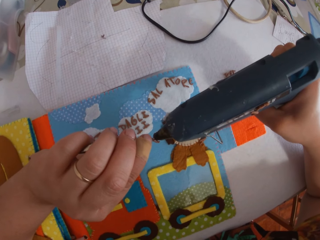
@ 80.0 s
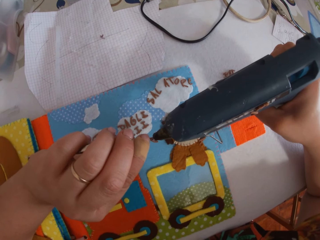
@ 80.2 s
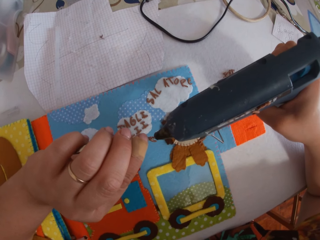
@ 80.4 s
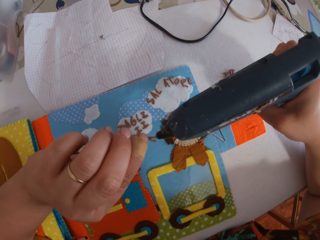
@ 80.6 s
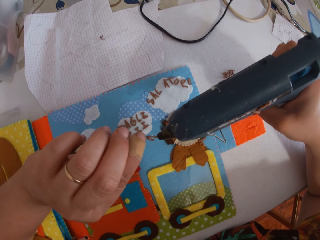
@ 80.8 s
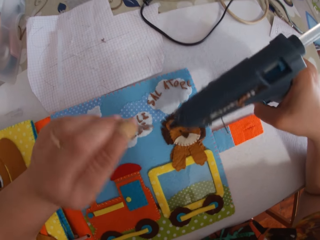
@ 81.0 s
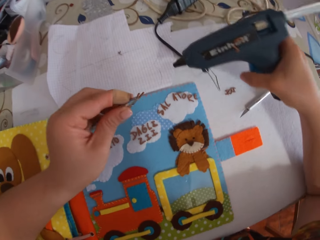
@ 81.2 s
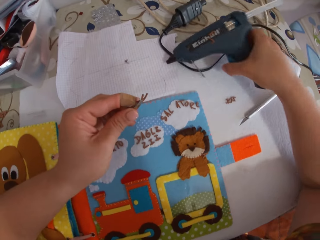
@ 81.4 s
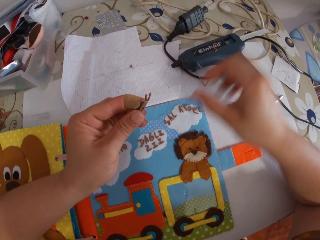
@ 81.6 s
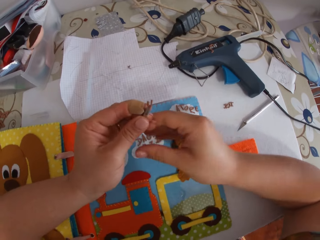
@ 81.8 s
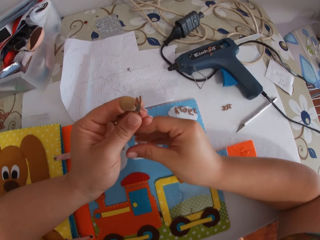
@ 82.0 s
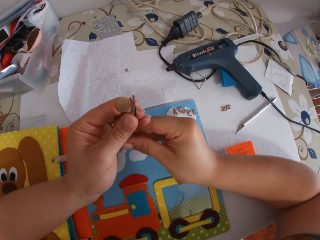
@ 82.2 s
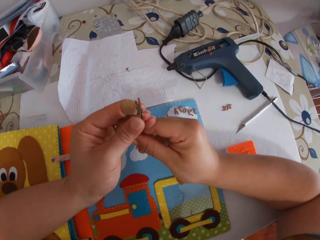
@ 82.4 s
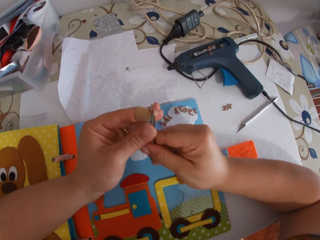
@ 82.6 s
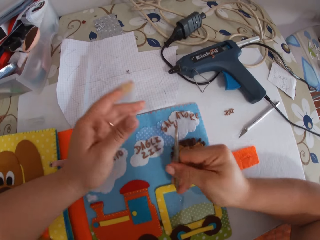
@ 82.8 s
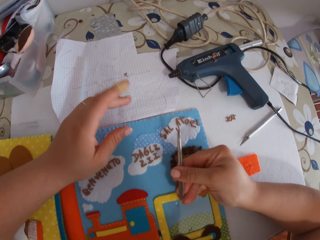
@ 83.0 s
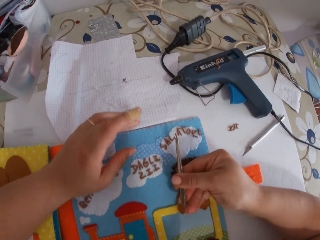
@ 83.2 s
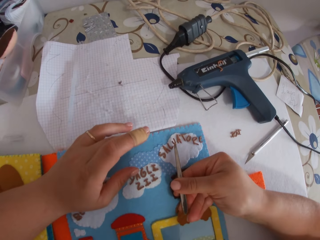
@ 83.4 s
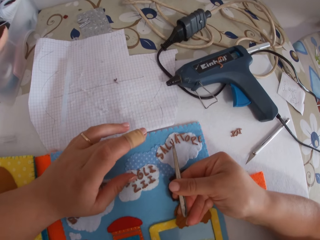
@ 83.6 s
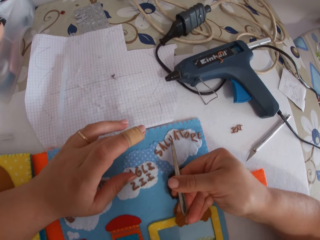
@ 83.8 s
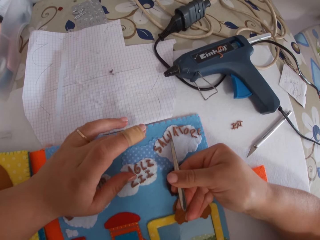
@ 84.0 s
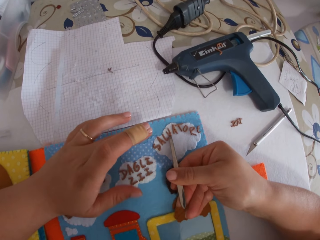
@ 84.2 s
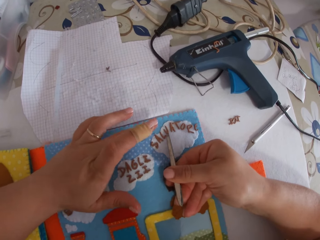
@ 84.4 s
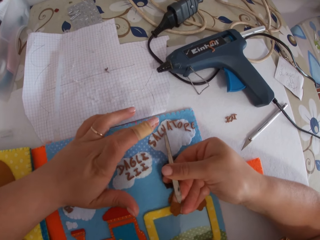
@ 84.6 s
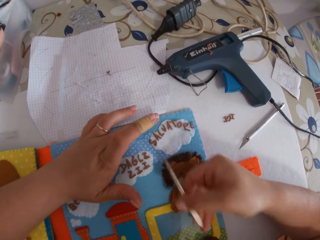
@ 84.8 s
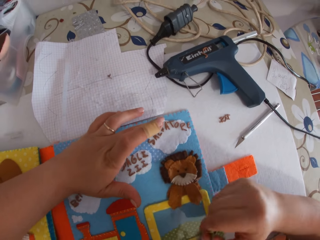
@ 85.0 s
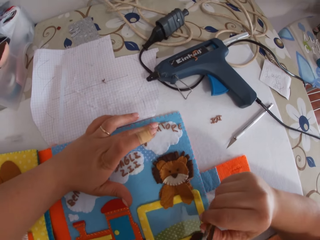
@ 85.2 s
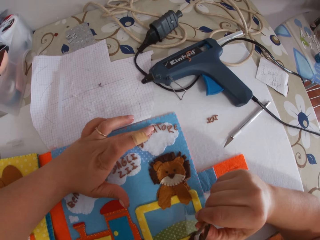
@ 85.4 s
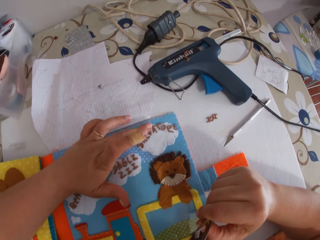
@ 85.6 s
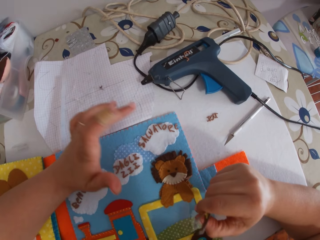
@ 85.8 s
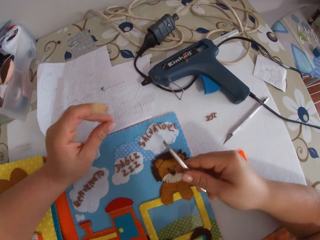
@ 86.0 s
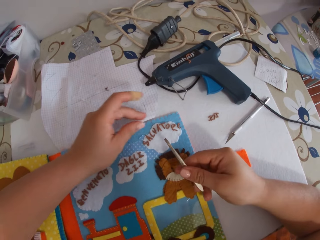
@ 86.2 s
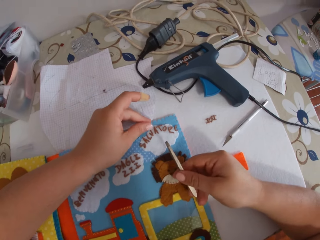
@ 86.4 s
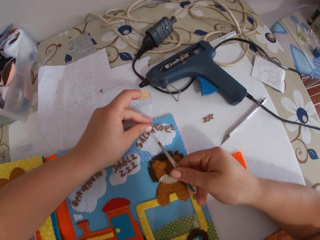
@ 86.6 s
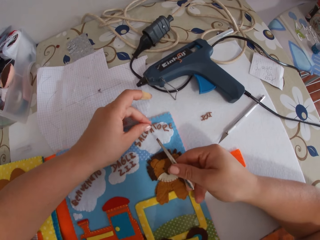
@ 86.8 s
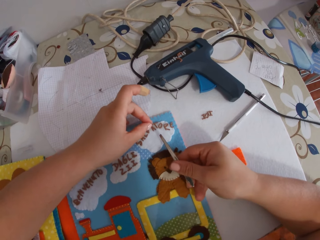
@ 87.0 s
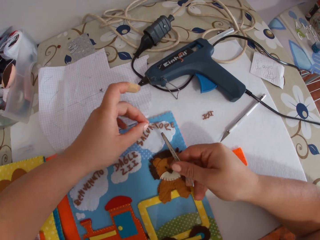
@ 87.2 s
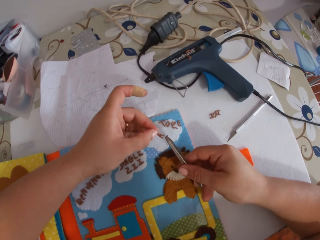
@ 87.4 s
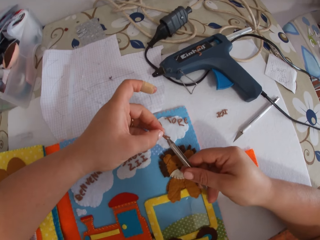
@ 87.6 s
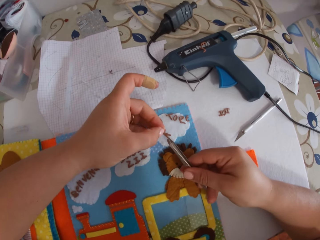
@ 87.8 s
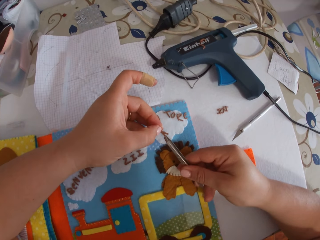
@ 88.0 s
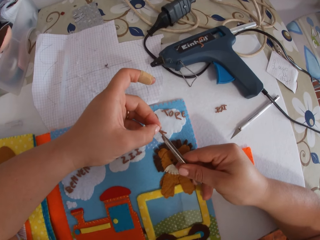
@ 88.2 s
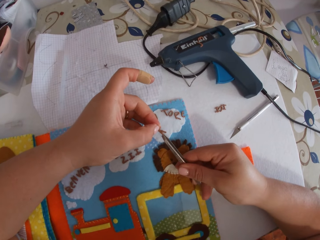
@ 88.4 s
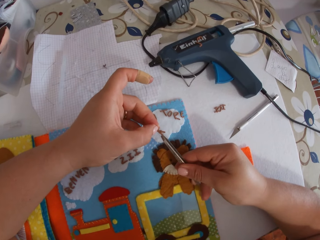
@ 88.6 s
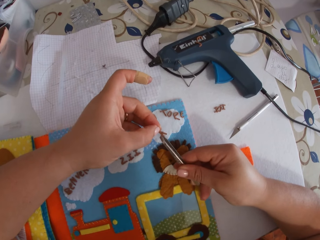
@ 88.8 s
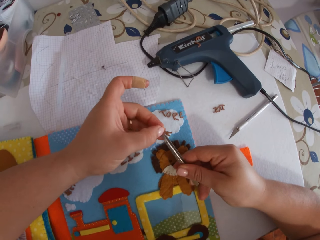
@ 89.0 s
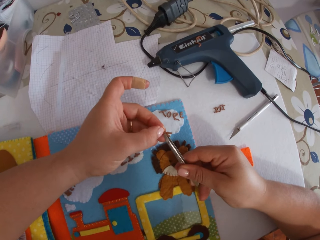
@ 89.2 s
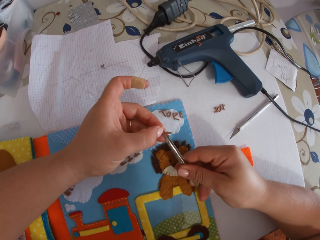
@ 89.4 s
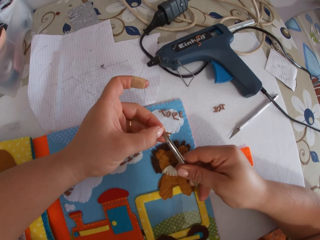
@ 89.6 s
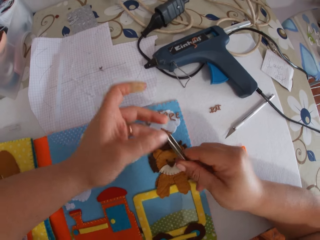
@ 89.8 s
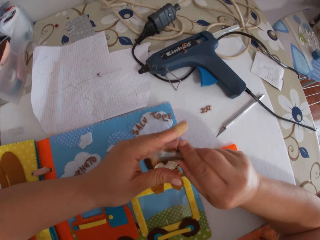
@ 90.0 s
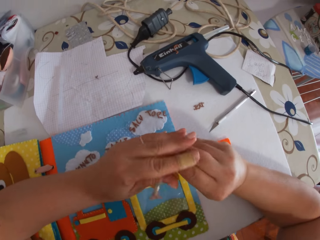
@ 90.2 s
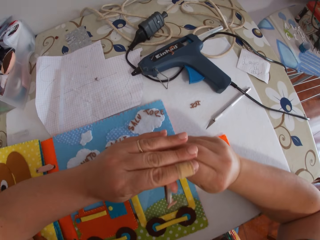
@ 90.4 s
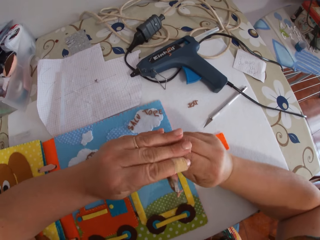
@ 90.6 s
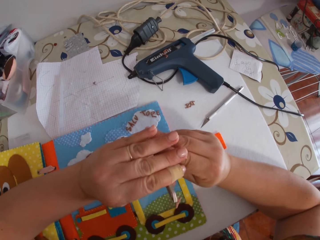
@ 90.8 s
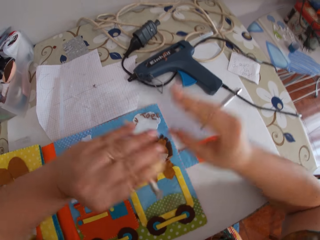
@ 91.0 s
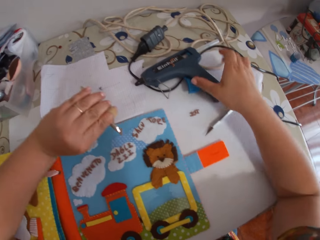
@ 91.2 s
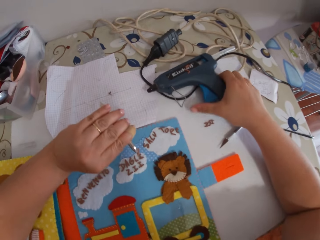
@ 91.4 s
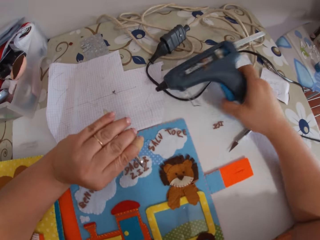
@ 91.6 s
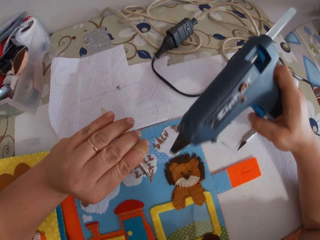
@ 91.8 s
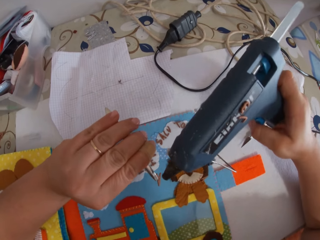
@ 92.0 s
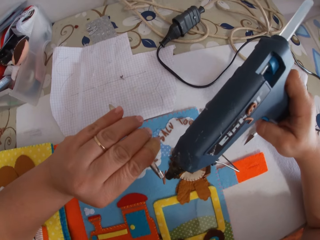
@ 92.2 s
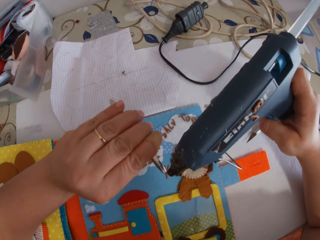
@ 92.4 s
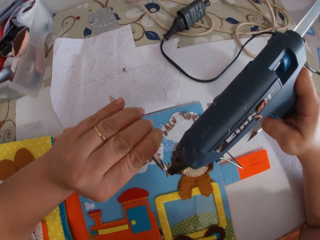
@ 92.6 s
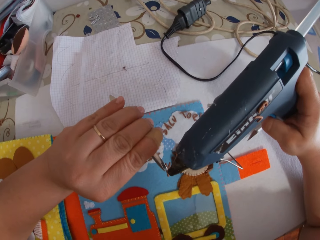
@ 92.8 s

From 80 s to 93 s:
The camera wearer drops the glue gun on the cardboard. She takes the pincer with her right hand. She places the paper alphabet on the book with the pincer. She taps the paper alphabet with her finger. She holds the catcher. She picks a paper alphabet from the book. She holds the paper alphabet with the pincer. She passes the pincer to her left hand. She picks up the glue gun from the cardboard.

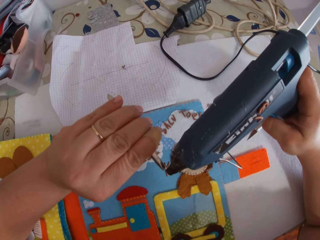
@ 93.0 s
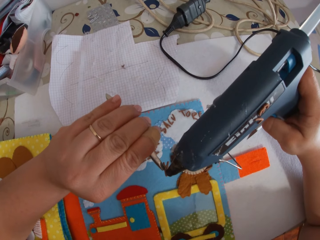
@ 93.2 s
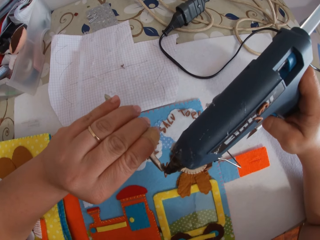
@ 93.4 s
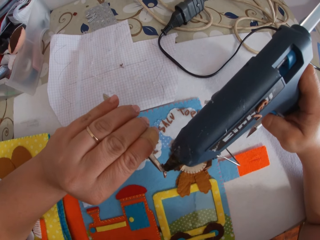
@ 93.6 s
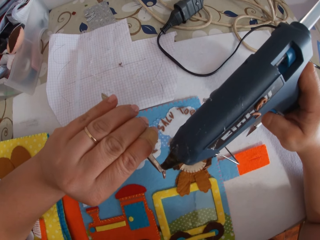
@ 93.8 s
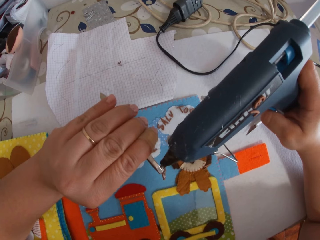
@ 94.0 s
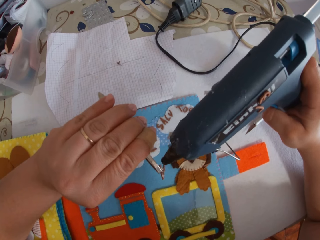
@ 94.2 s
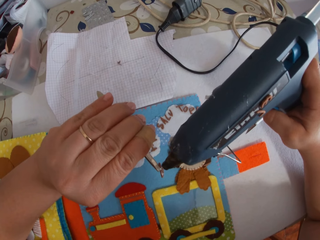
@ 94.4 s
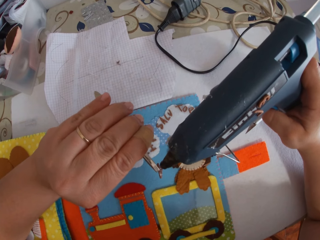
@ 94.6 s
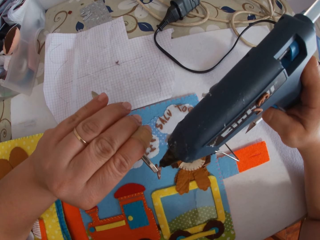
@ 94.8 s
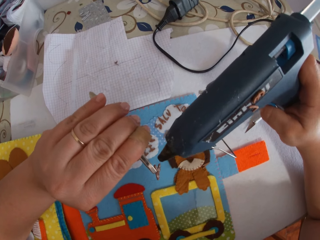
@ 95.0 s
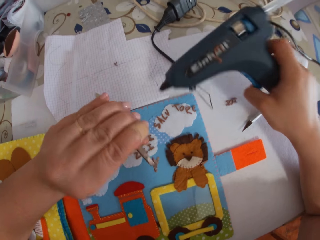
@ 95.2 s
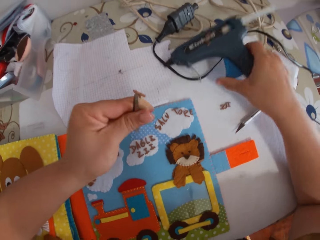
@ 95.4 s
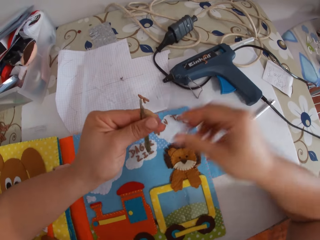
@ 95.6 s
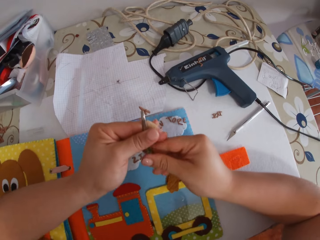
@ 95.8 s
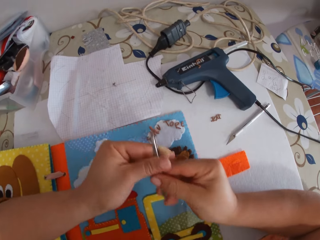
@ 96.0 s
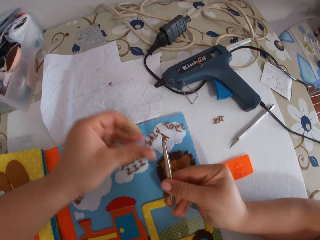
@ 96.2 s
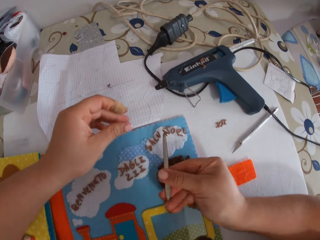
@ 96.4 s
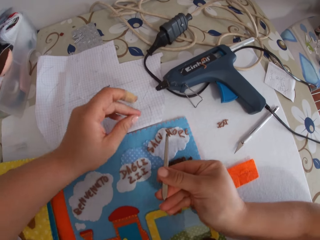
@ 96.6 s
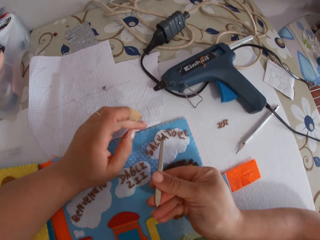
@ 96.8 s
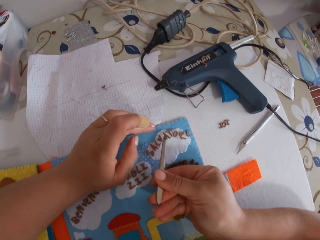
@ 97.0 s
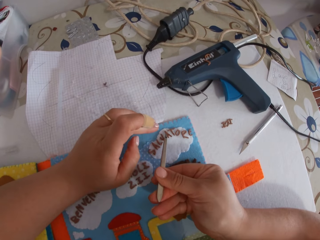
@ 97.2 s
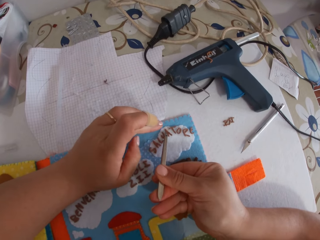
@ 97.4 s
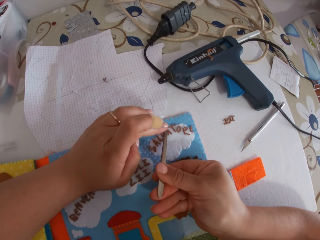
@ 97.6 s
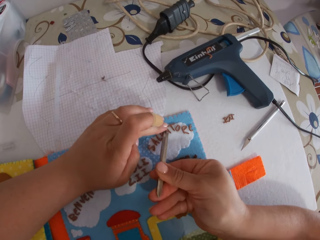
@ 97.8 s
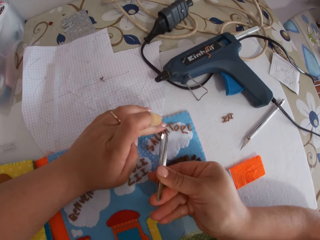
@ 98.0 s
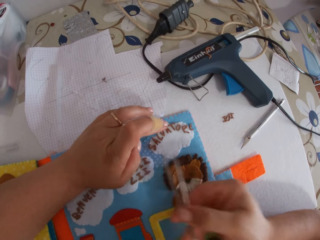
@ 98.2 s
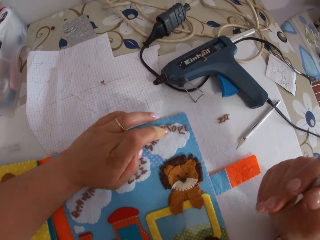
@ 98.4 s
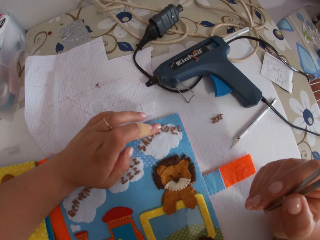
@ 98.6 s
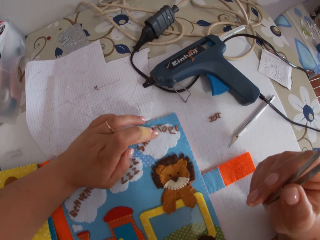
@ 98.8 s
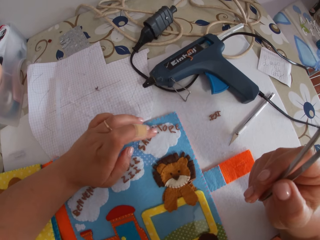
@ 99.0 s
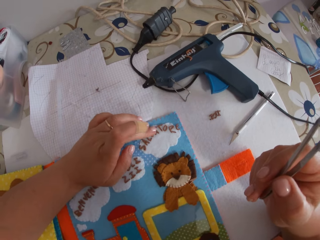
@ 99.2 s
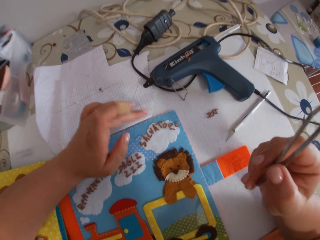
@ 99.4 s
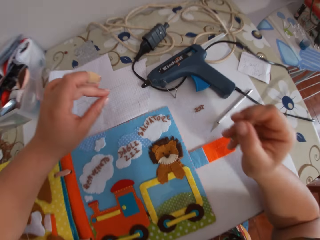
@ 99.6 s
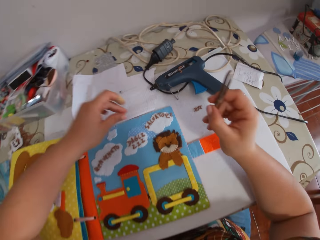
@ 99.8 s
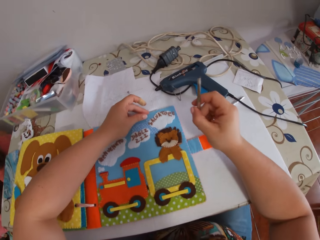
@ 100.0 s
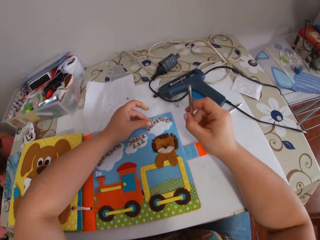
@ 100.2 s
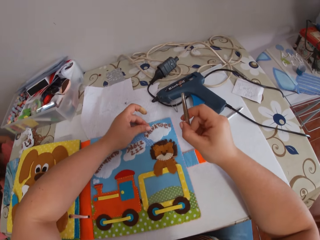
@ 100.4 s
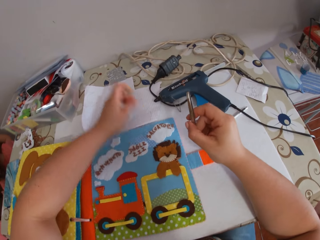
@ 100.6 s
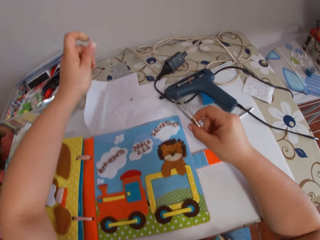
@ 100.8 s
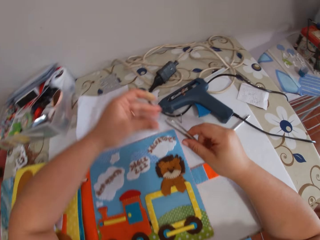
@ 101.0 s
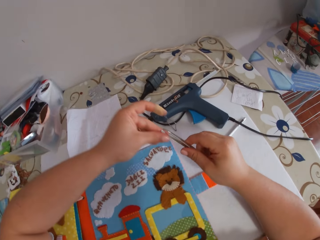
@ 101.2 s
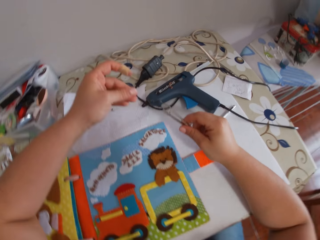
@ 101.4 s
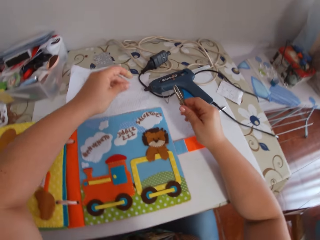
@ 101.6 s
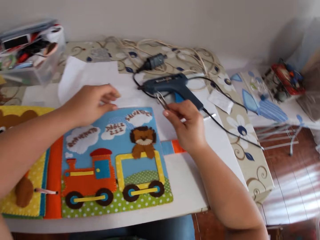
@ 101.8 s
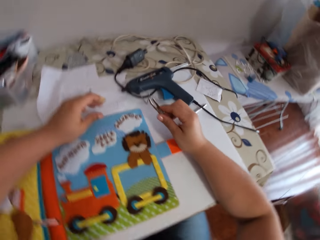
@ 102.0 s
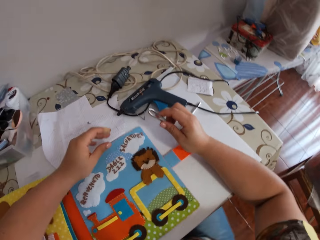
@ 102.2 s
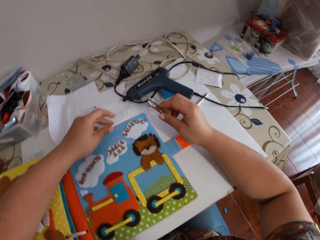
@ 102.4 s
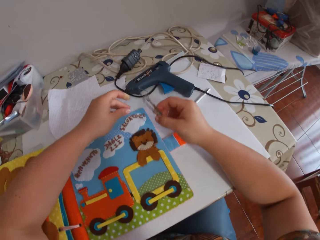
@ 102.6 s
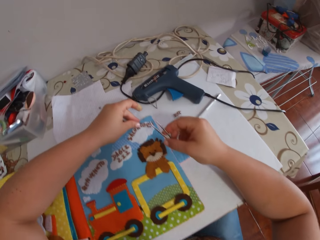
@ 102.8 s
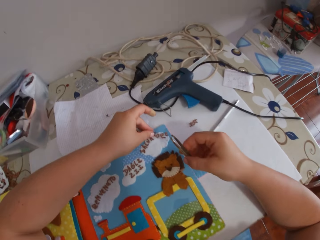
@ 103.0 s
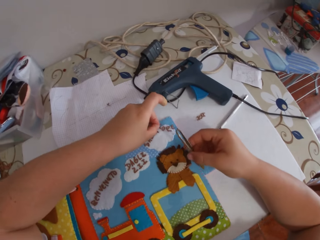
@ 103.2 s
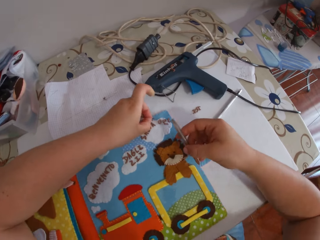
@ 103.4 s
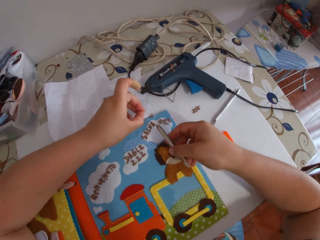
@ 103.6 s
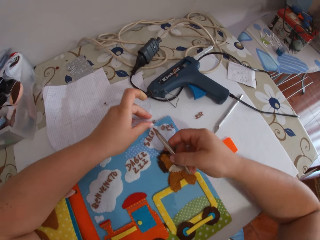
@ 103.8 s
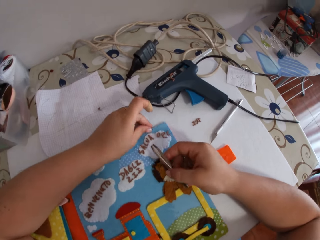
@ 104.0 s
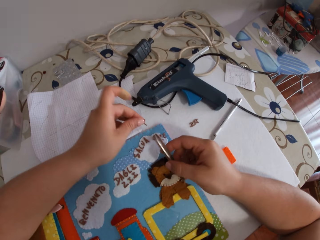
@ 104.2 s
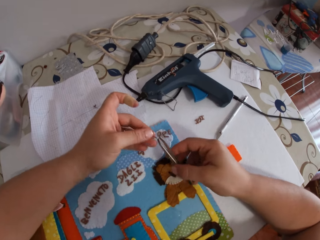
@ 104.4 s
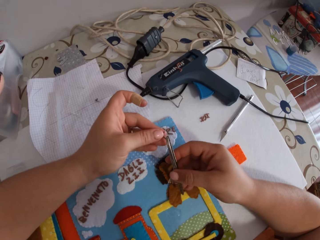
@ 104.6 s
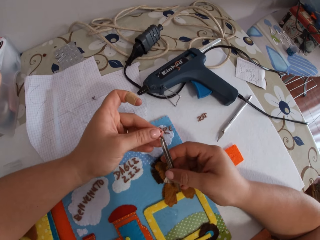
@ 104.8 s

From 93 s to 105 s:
The camera wearer puts glue on the paper alphabet with the glue gun. She holds the painting gun. She drops the glue gun on the cardboard. She takes the pincer with her right hand. She places the paper alphabet on the book with the pincer and her finger. She cleans the pincer with her fingers. She picks a paper alphabet from the book.
